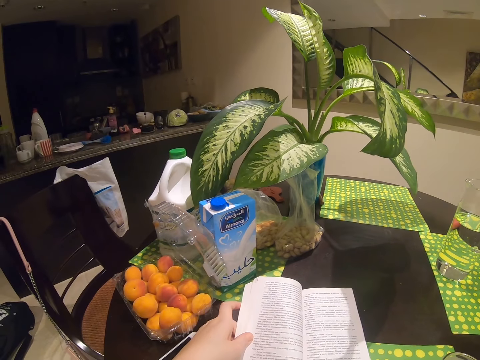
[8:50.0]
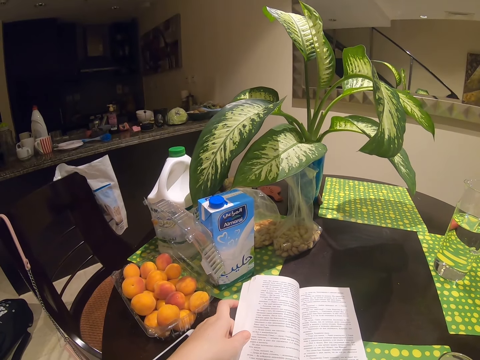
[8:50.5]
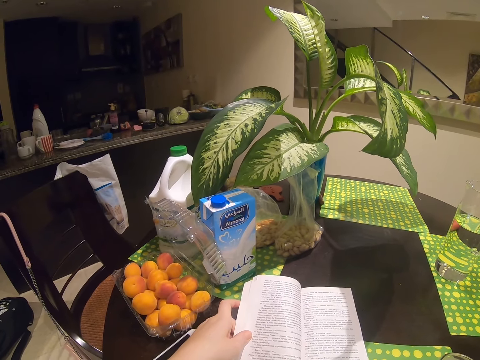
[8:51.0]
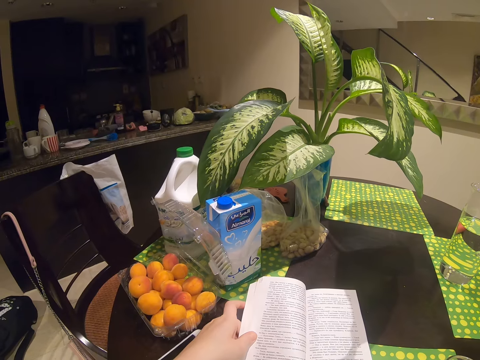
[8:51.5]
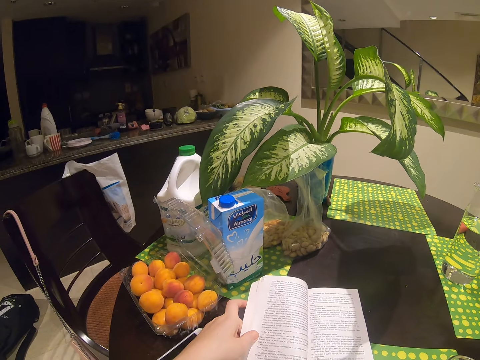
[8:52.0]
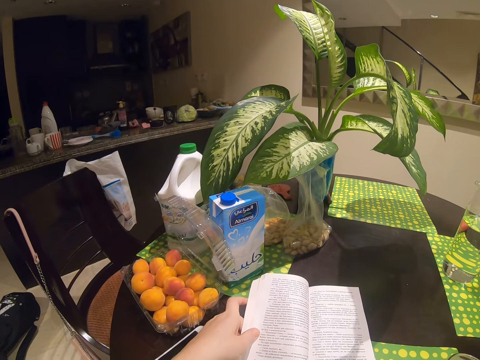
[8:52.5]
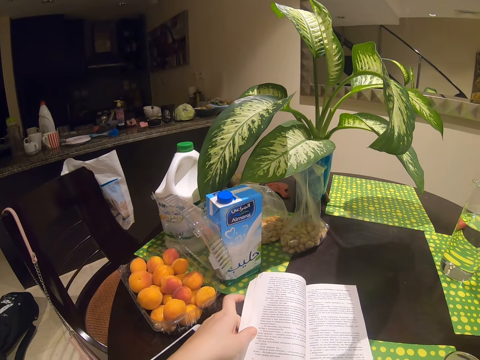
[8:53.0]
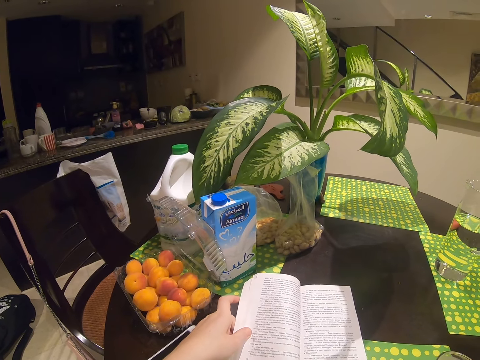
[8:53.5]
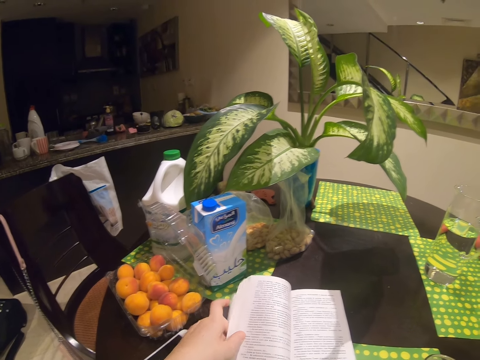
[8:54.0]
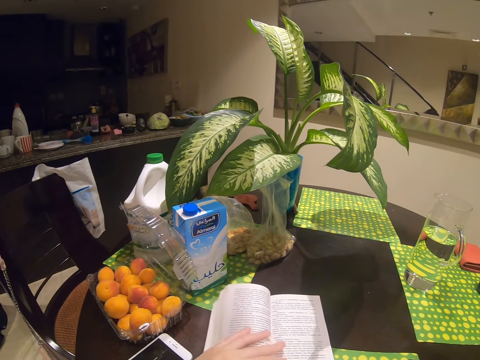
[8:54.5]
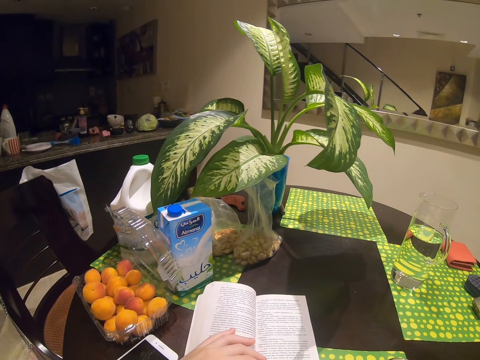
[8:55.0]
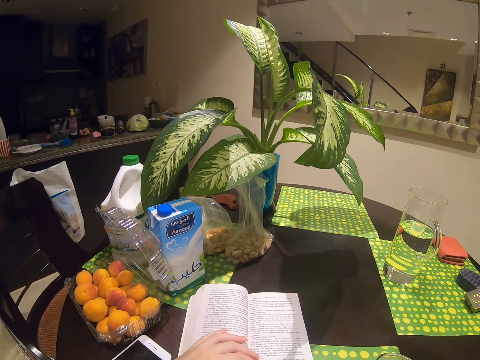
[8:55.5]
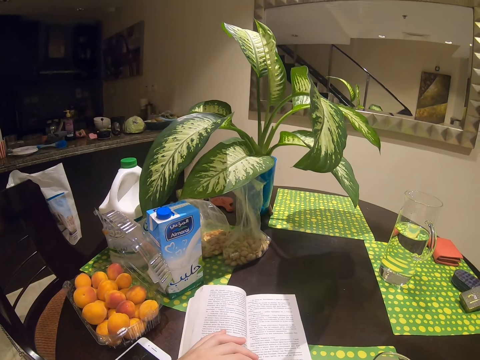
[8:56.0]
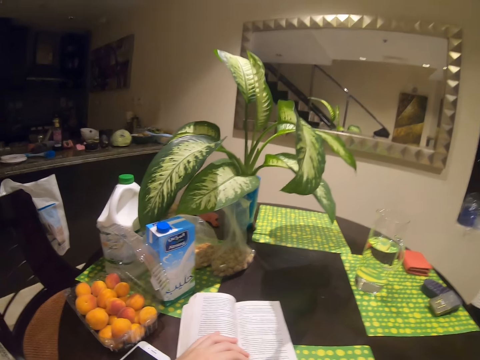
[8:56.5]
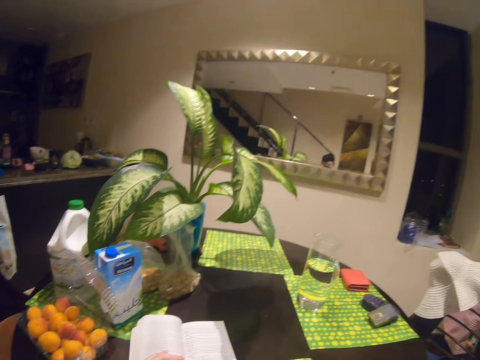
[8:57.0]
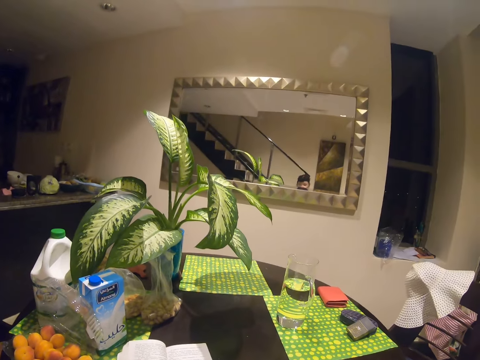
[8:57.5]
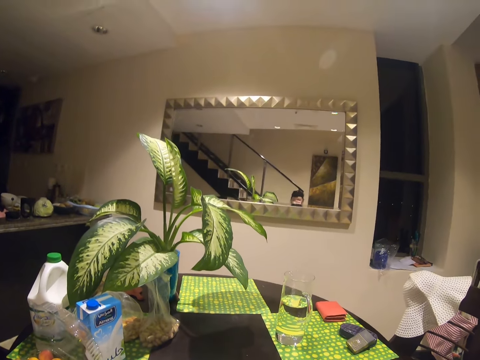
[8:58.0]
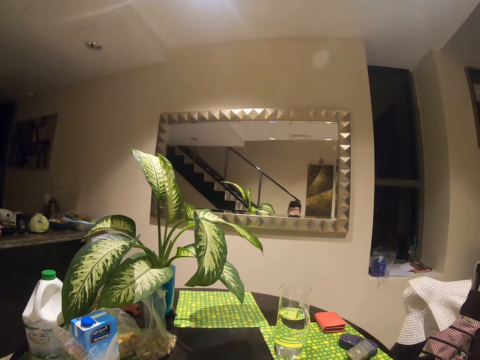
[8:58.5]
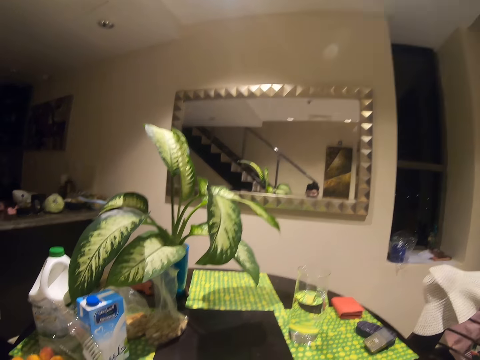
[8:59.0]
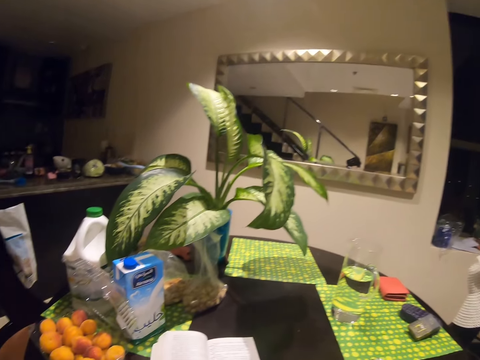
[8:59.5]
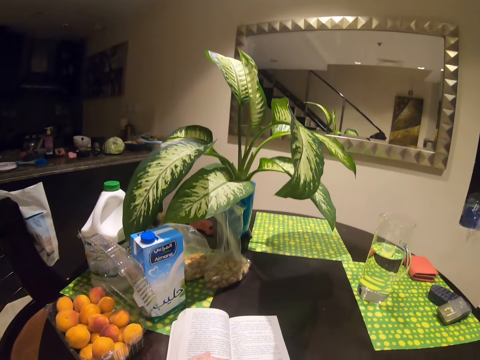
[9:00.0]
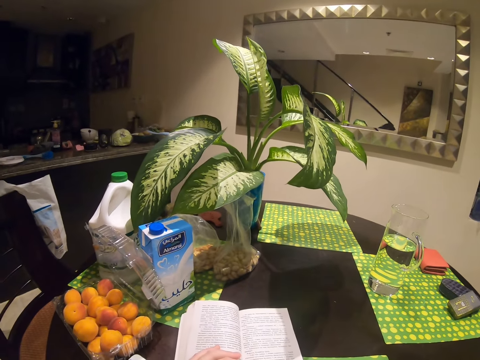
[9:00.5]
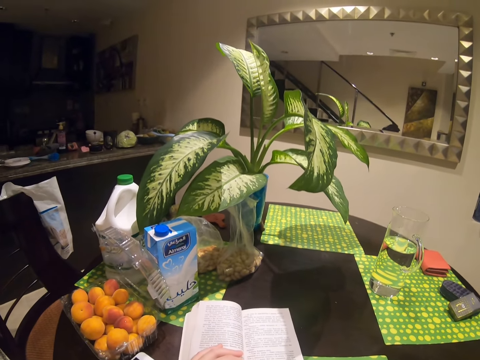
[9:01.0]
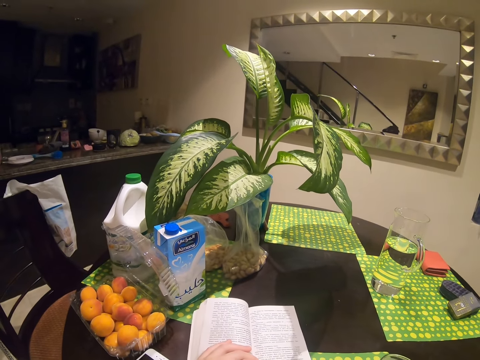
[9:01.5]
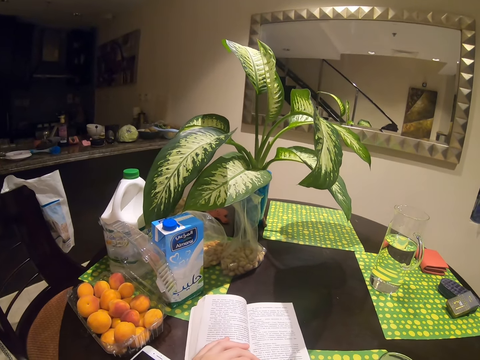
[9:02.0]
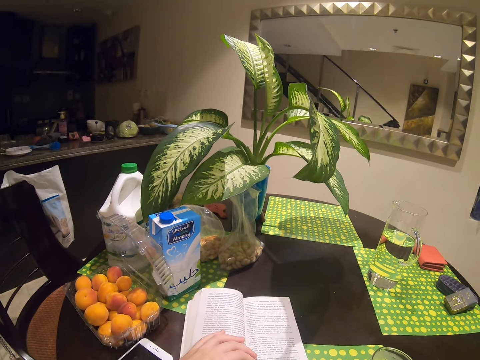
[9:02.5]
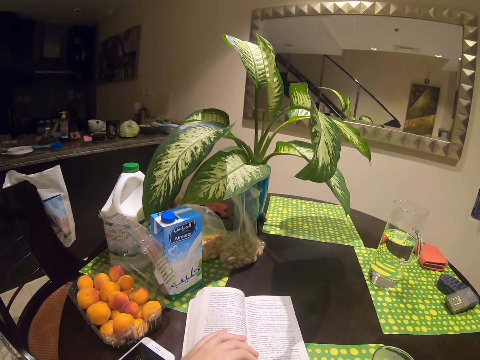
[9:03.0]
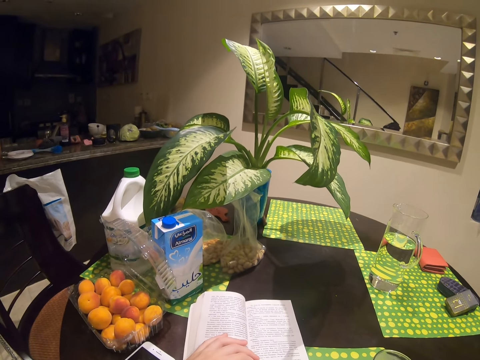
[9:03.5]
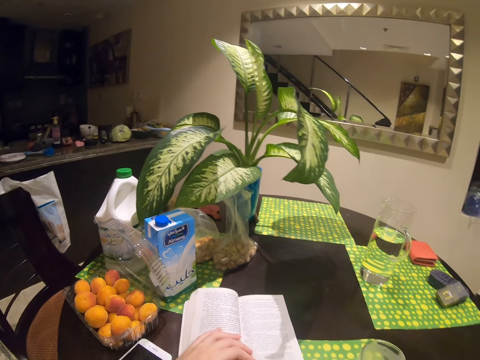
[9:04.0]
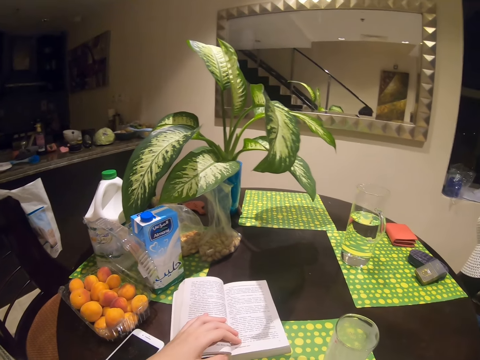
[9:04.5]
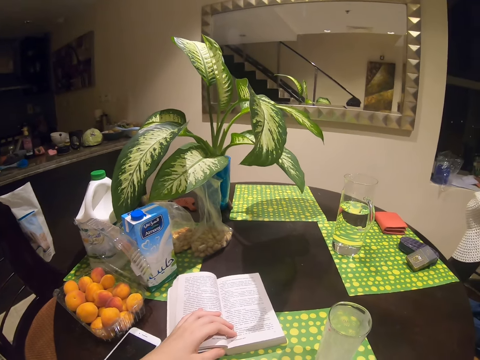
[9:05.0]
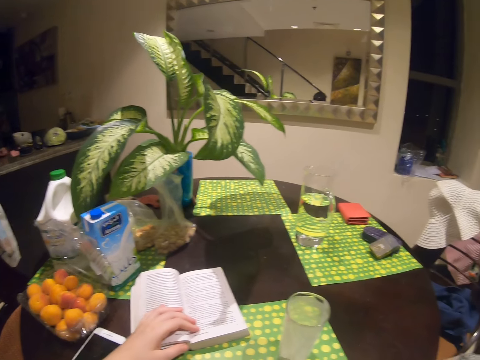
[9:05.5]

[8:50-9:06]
The camera wearer looks around. They read the book.

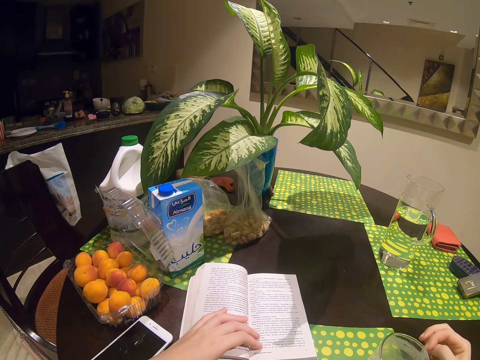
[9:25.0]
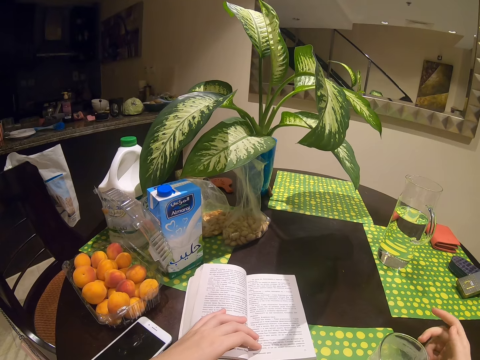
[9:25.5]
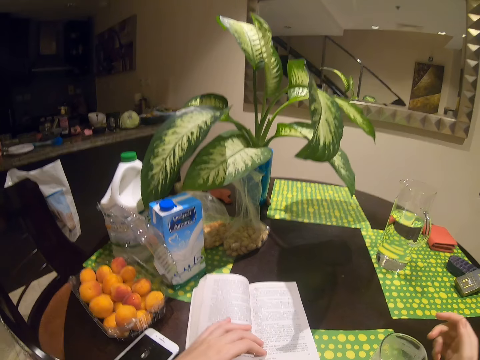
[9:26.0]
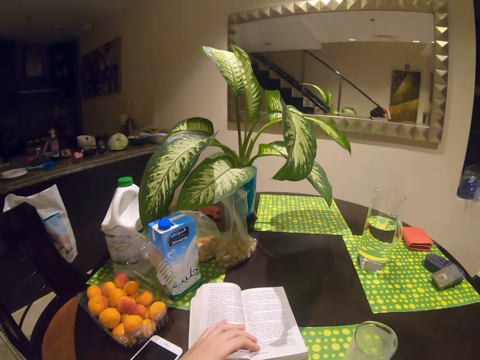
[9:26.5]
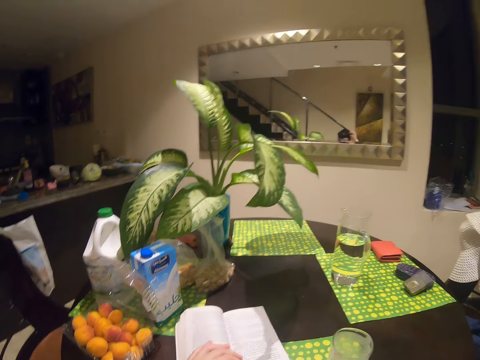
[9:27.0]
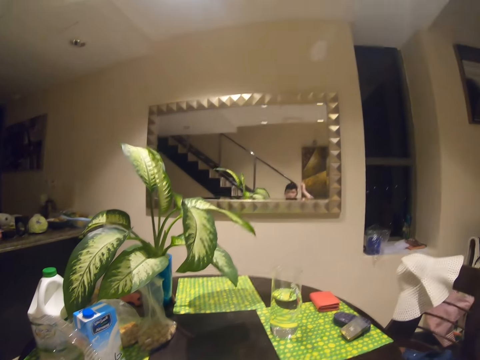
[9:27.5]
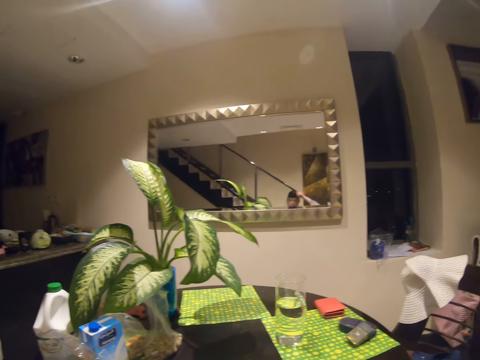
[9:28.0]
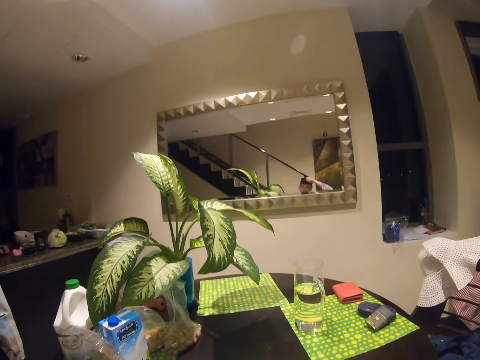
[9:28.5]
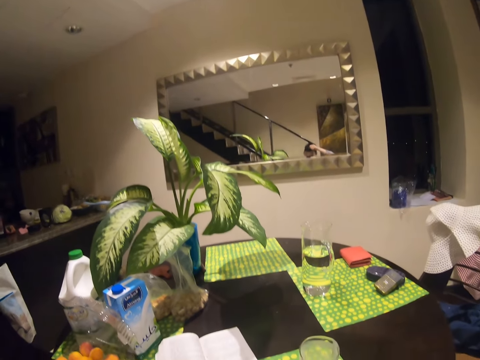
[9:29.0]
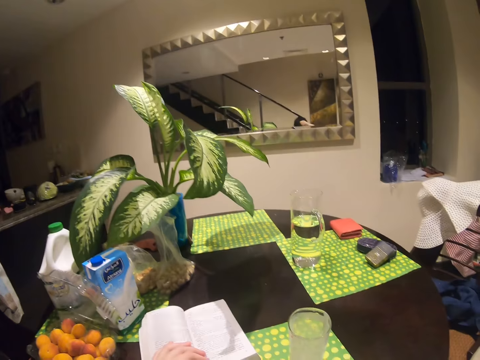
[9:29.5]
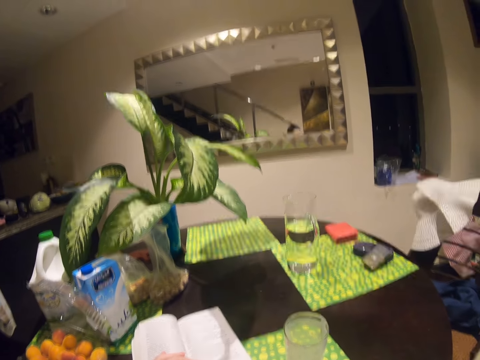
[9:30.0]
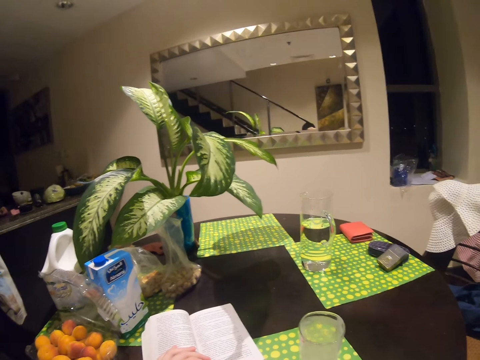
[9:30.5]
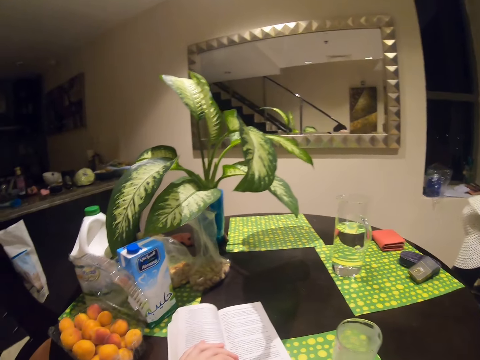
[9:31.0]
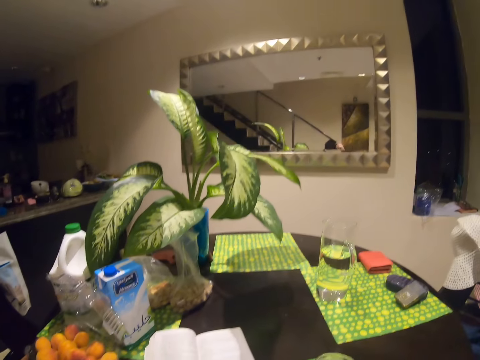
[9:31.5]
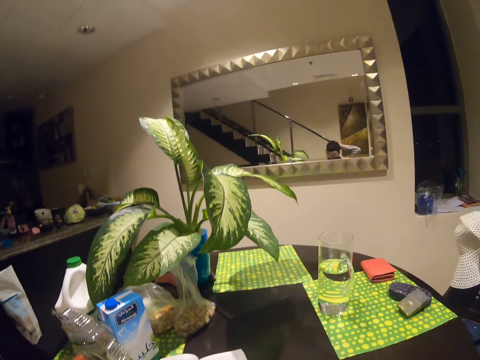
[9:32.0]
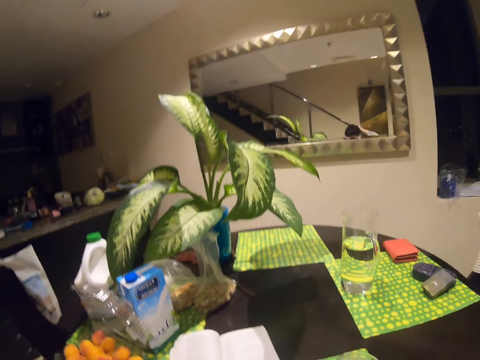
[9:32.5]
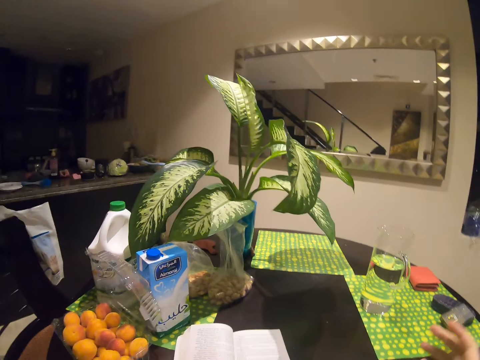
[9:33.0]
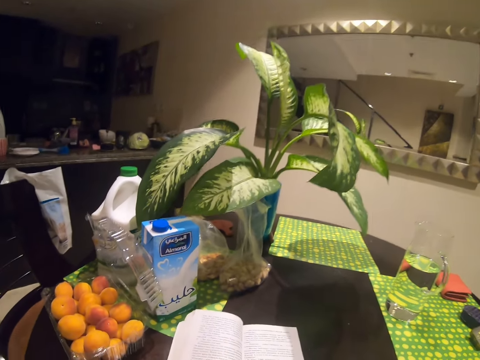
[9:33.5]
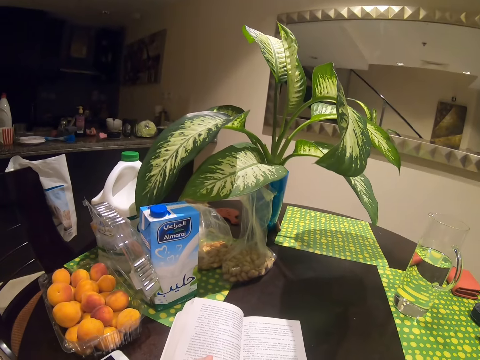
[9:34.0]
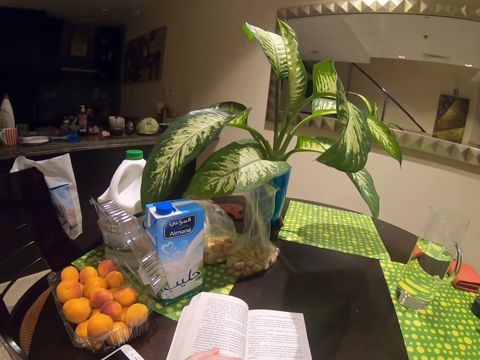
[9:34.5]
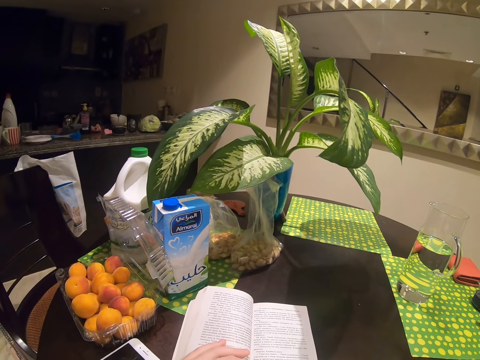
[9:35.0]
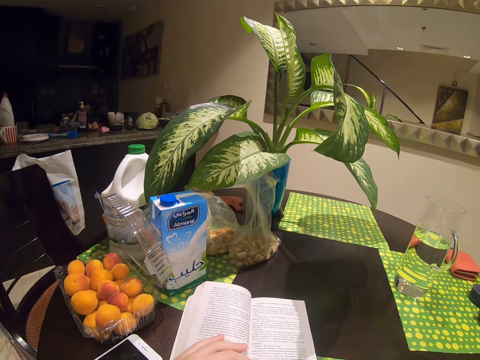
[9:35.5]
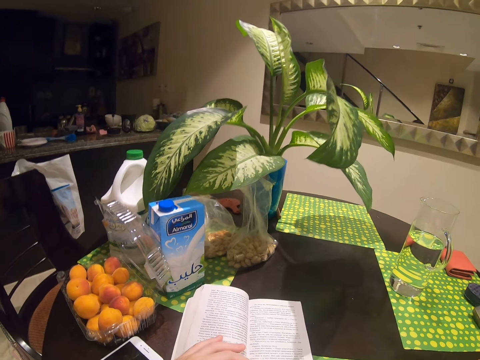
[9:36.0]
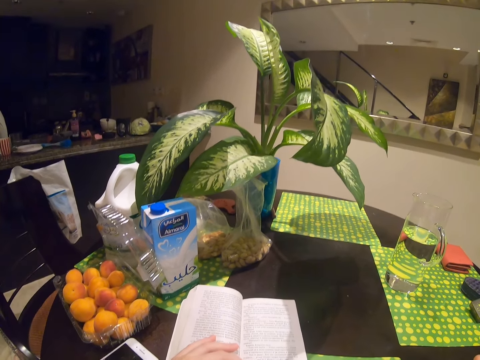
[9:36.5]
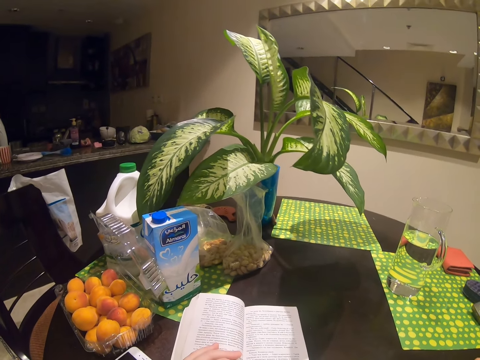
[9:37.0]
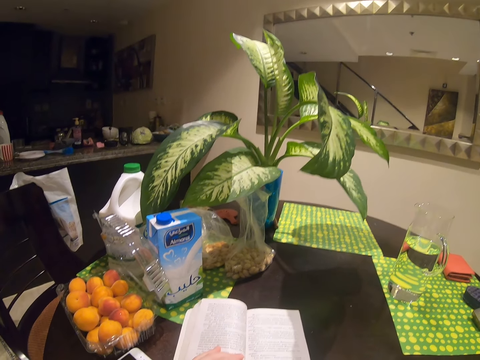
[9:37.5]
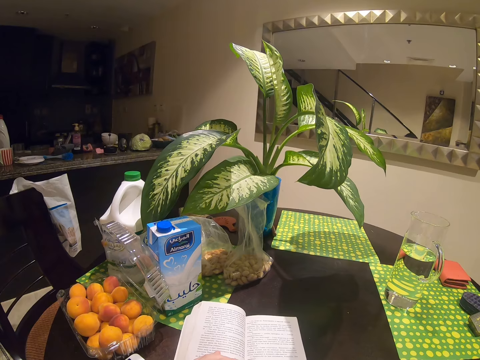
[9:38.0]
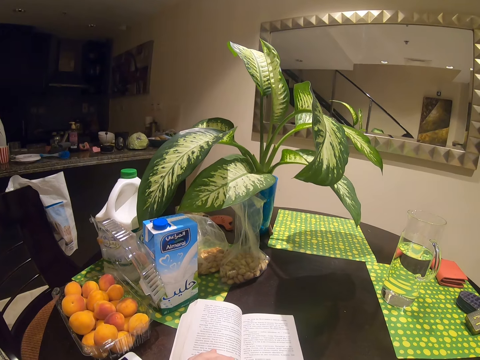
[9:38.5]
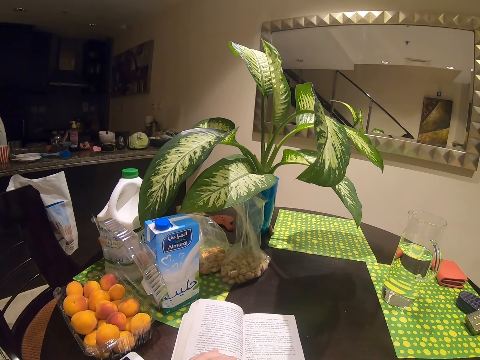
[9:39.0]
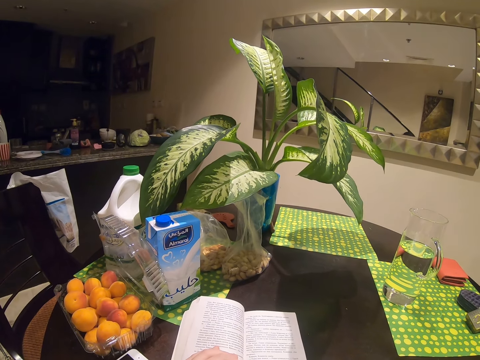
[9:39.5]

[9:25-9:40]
The camera wearer adjusts the camera. They read the book.
